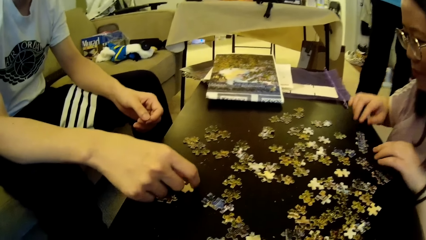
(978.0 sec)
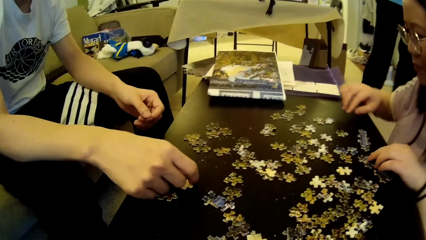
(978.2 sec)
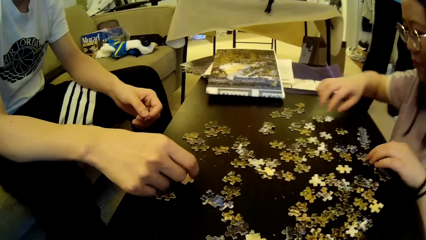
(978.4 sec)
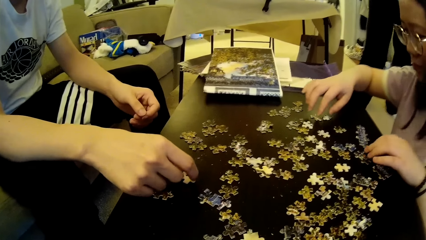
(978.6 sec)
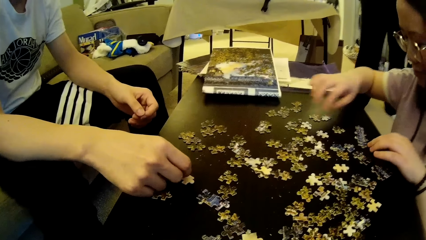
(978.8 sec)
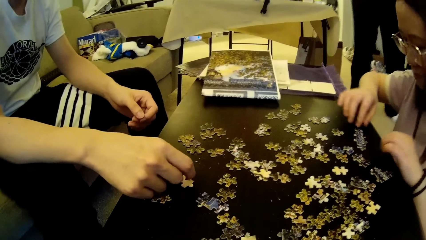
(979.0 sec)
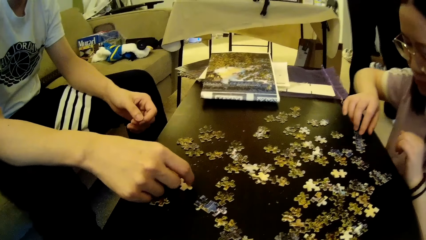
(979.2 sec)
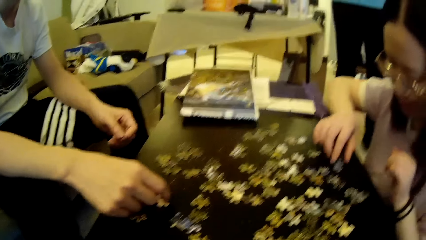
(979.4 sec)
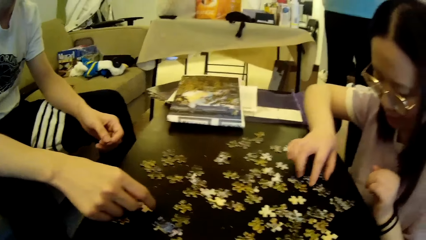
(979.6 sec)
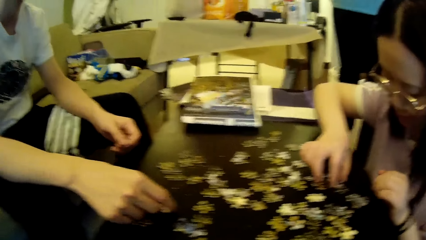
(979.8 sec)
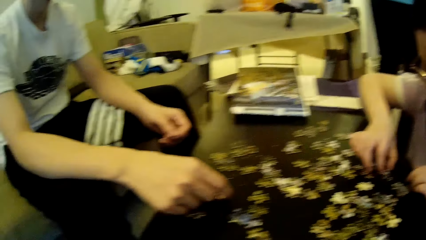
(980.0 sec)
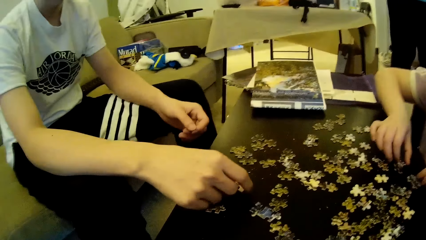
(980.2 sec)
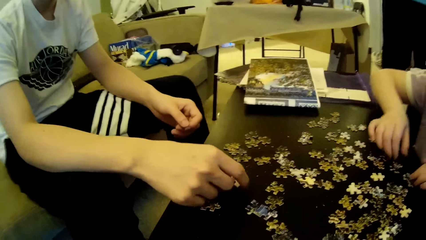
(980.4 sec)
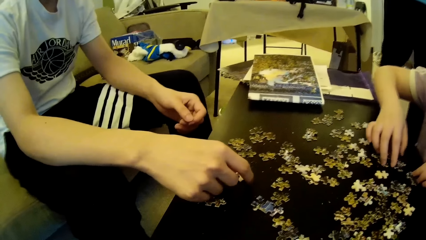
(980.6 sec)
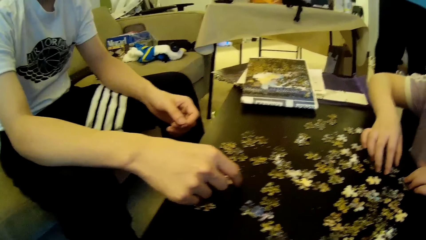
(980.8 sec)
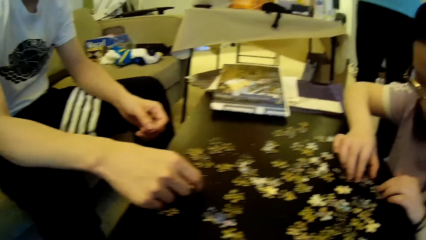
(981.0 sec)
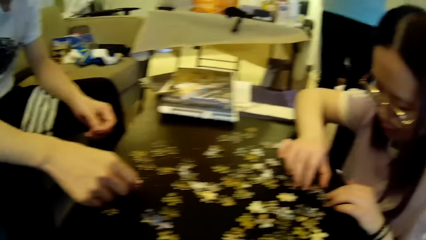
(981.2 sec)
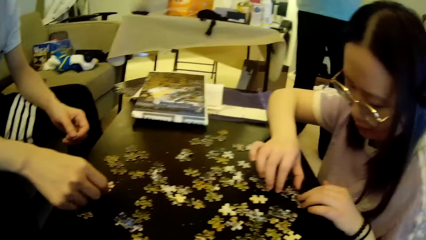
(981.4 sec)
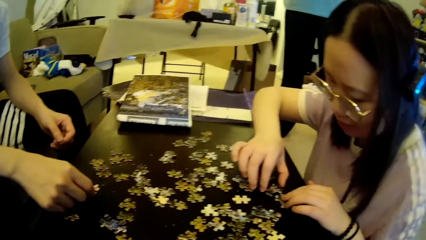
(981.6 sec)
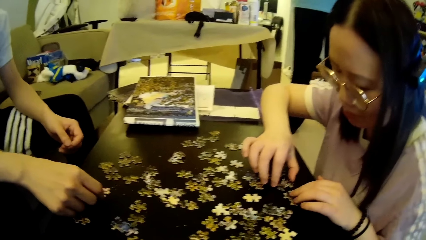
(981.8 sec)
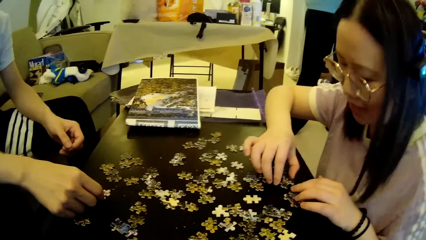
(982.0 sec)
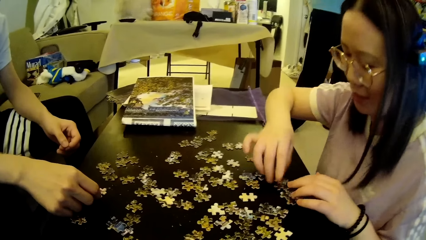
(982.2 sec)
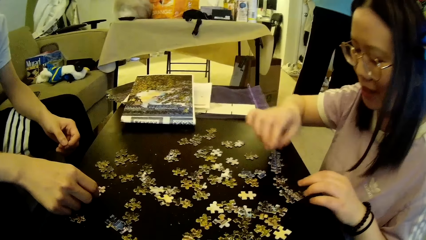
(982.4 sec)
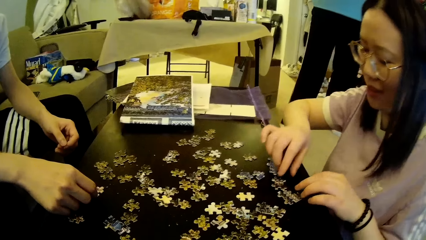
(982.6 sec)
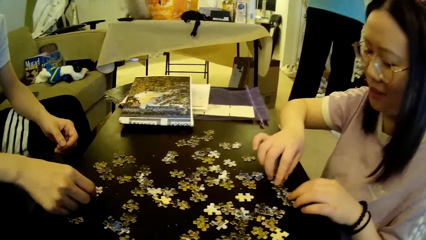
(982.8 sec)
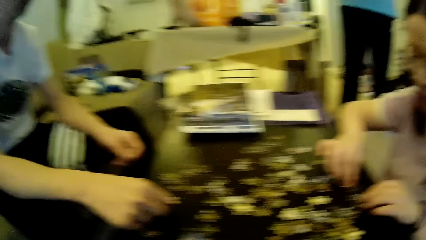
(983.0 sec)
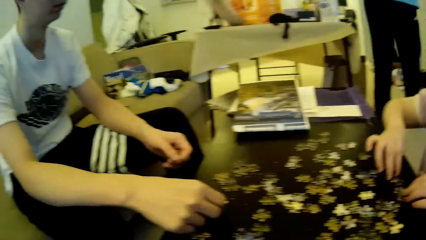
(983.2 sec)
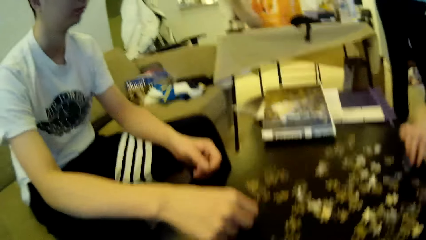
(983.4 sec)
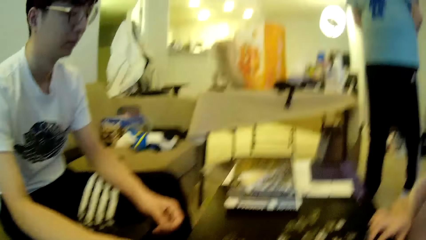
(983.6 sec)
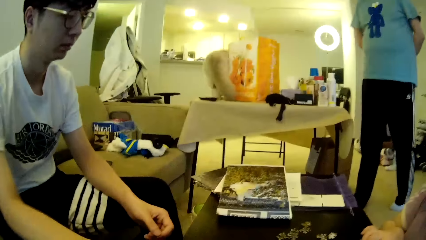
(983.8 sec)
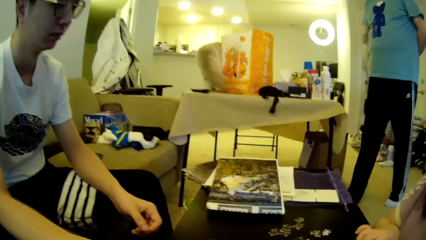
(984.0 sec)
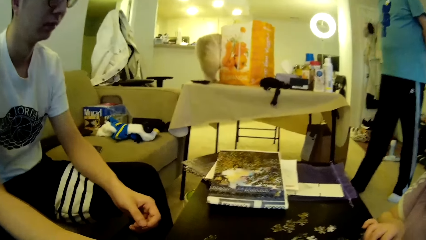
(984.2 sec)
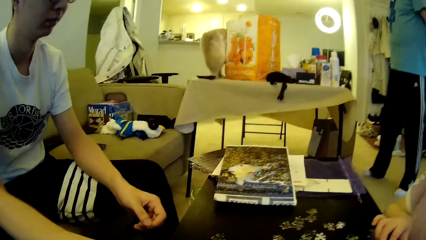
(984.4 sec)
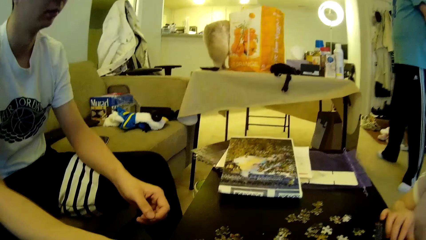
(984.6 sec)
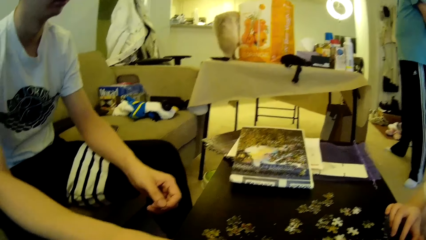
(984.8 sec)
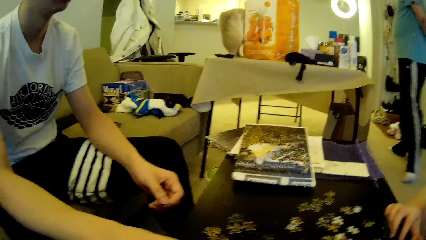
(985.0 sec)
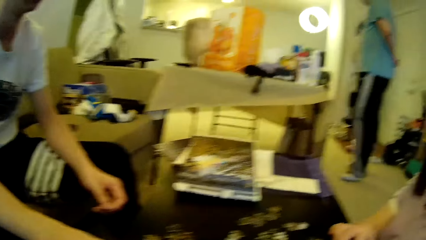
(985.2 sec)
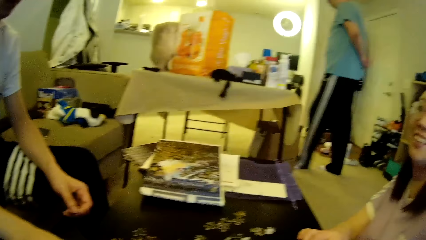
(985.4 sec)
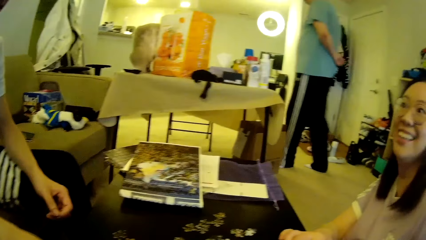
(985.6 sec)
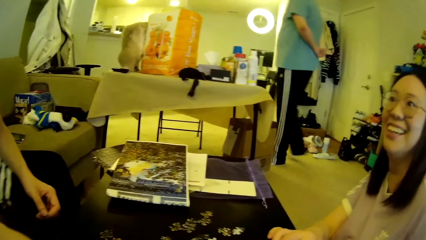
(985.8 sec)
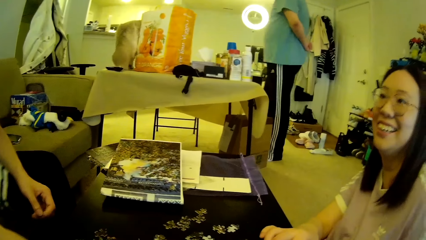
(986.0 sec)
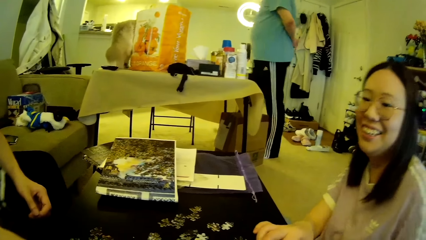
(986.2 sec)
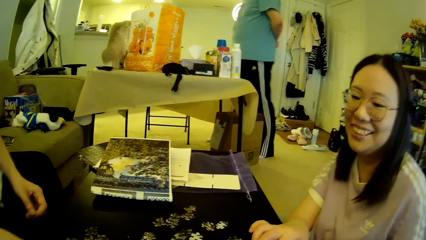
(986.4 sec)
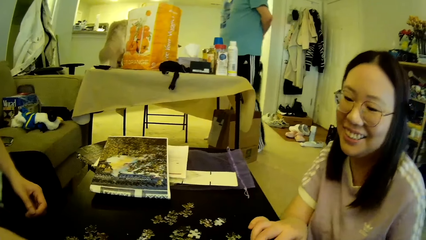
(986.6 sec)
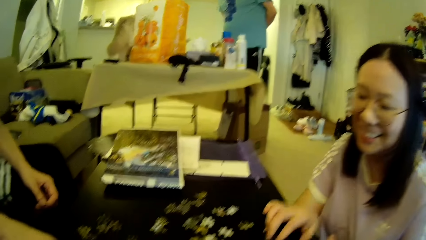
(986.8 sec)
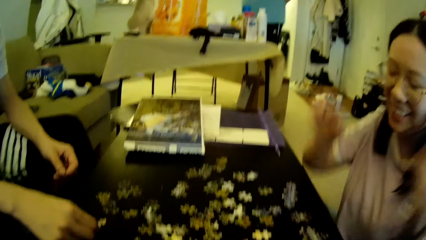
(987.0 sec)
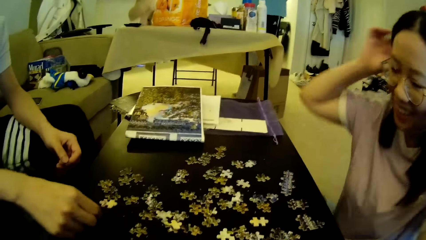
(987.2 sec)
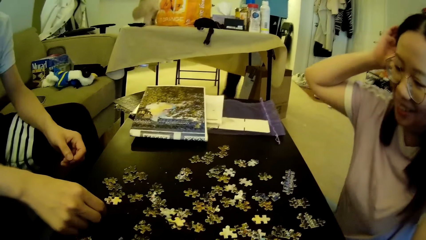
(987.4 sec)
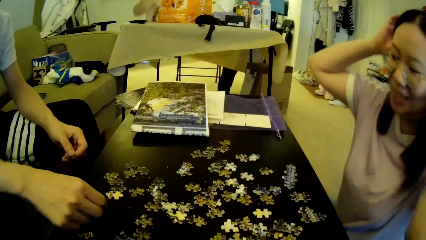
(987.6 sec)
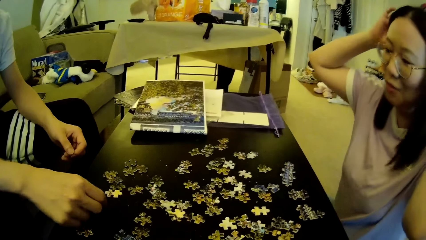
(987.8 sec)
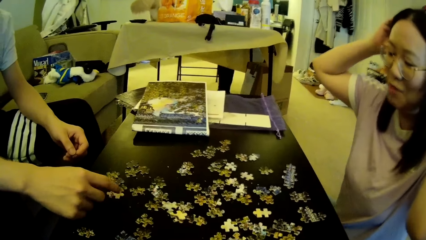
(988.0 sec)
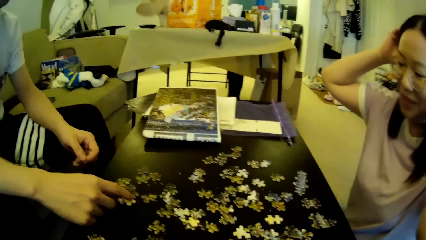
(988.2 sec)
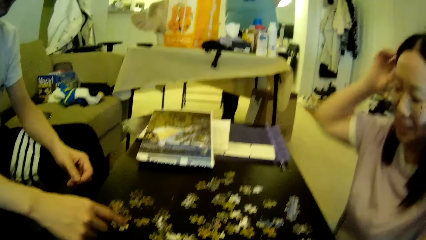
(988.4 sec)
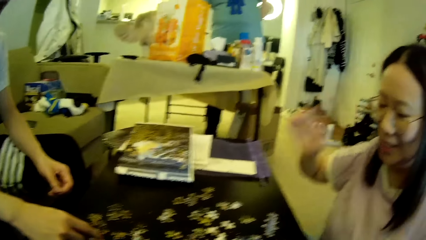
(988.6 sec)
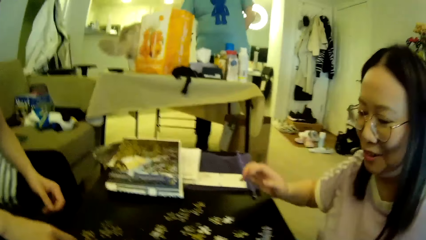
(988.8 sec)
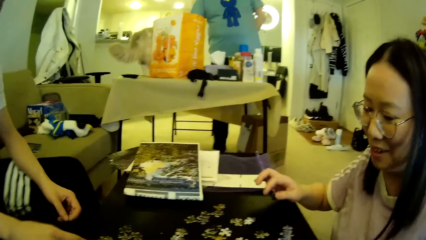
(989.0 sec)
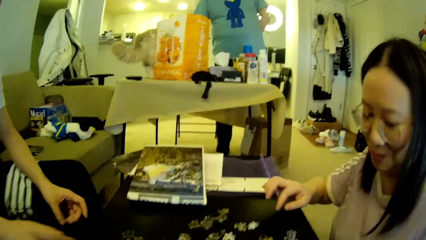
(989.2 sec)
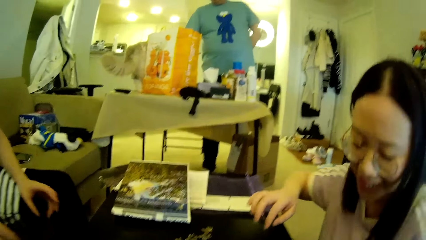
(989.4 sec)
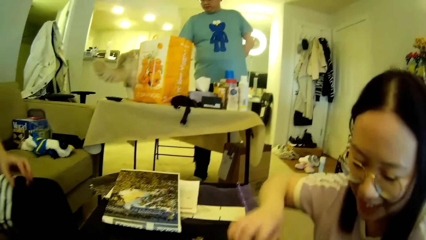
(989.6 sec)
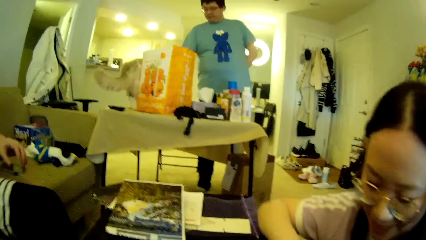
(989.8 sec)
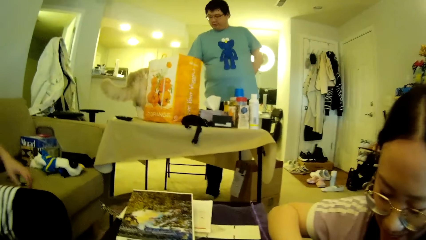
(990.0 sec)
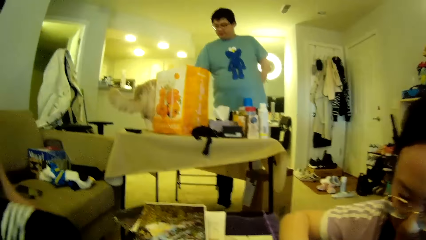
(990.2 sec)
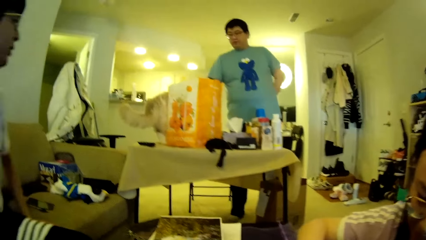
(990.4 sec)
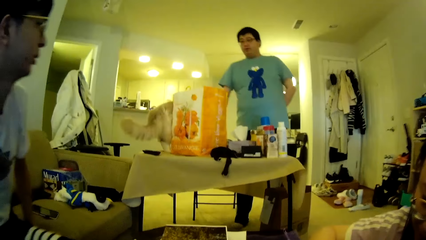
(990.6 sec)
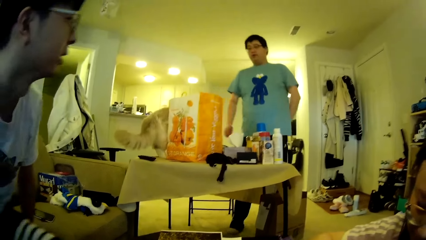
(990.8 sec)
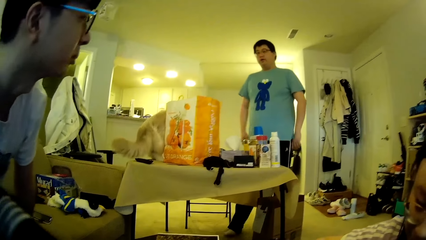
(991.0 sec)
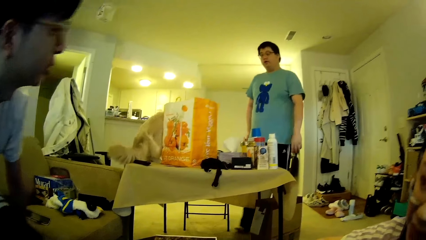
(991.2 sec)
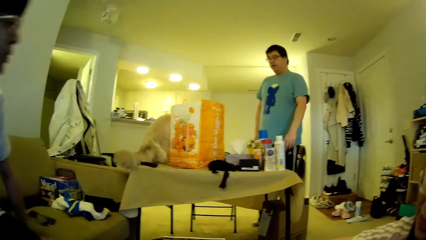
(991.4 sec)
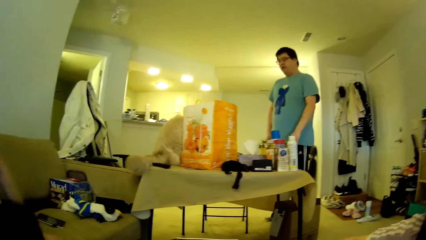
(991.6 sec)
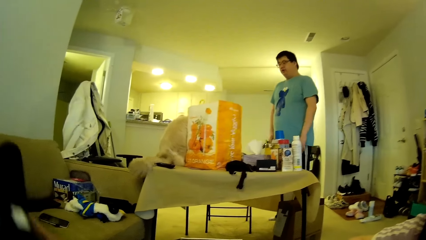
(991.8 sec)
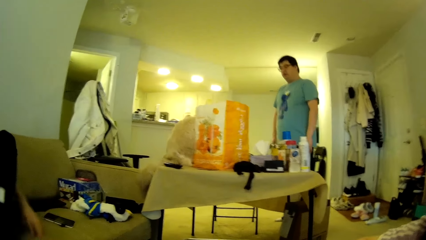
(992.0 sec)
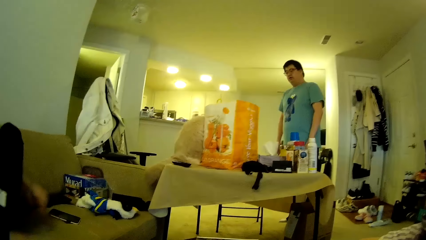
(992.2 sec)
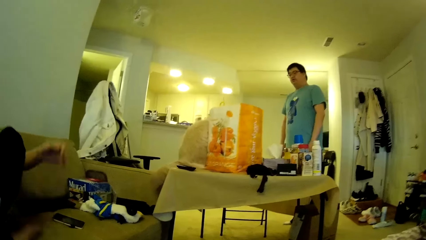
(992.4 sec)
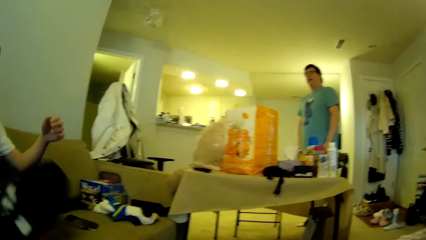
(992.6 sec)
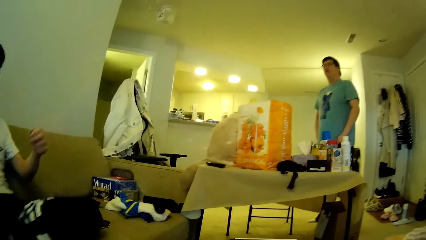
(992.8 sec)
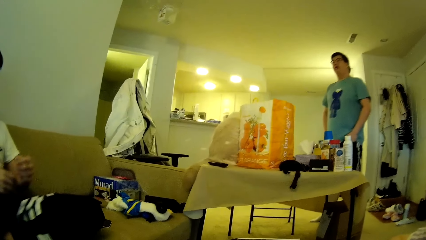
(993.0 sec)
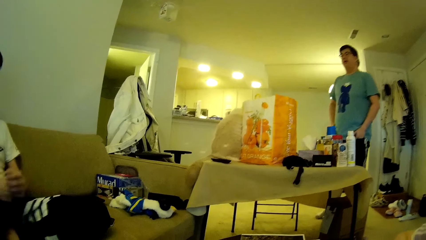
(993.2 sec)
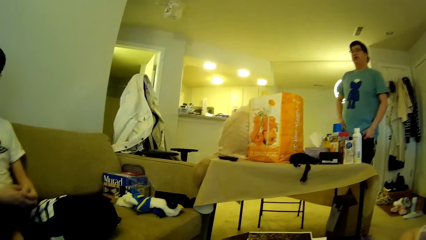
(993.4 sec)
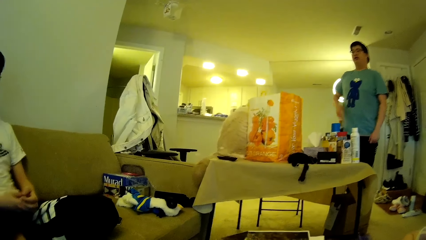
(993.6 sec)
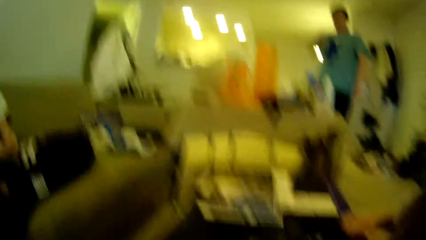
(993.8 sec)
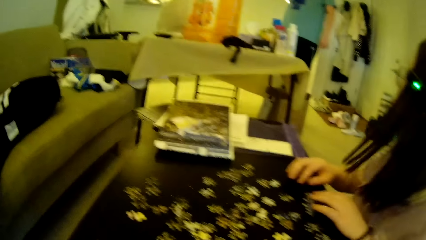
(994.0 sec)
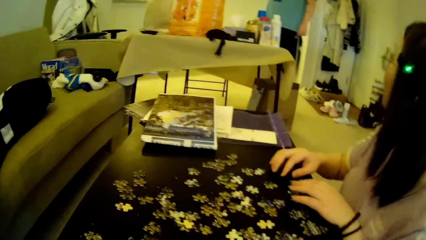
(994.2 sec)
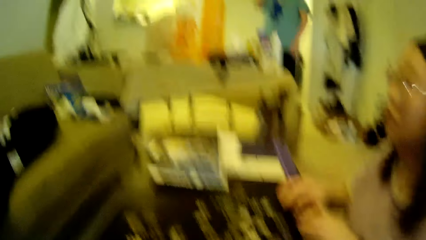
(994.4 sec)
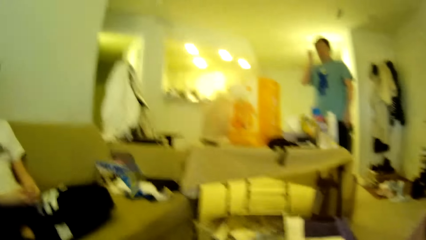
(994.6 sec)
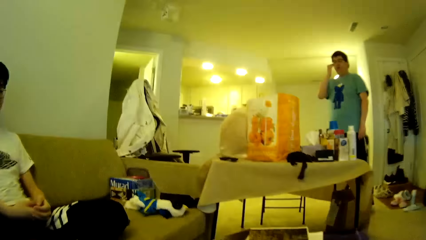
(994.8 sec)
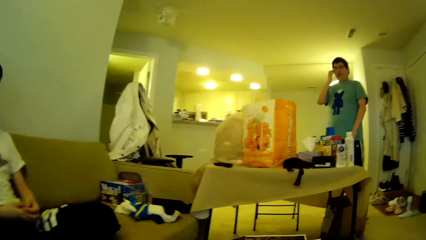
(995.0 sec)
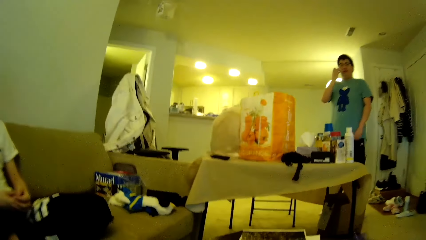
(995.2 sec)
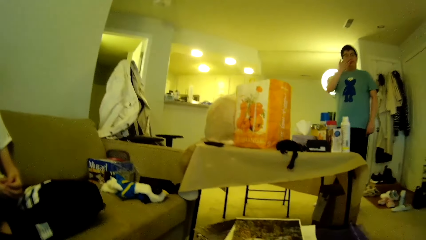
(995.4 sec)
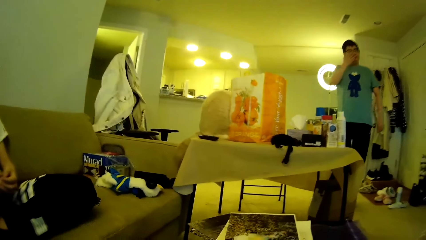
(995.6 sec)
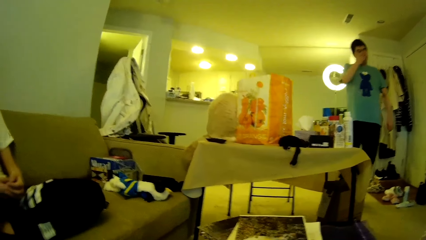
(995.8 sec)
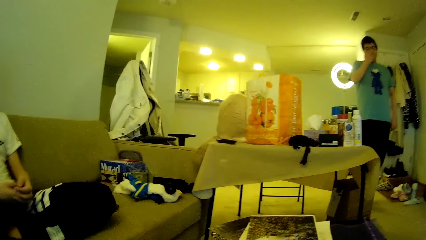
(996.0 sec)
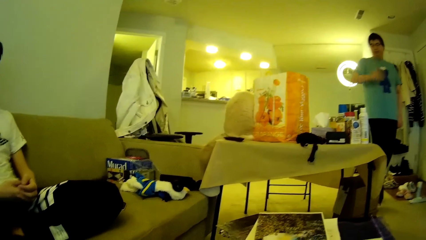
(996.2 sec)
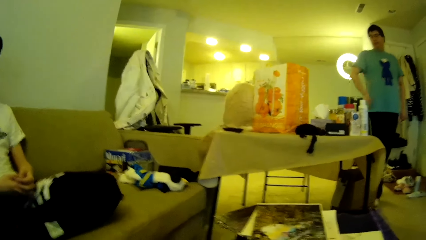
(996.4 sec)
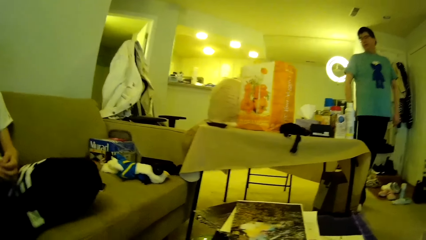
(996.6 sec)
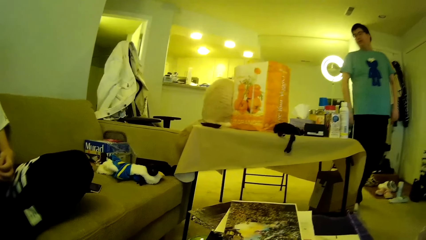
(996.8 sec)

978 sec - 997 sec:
A woman moves the model pieces. The camera wearer looks around. A man moves the leg. The woman moves the model pieces. The man steps forward. The woman adjusts her hair using a hand. The woman moves the hand. The woman moves the hand again. Another man adjusts the sitting position. The first man moves the hand. A third man moves the legs. The first man looks around. The woman looks around. The first man wipes the face using a hand and walks around in the house.
